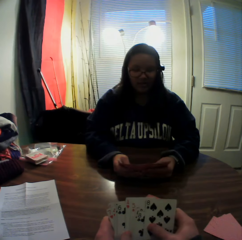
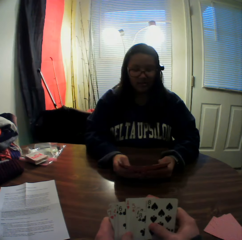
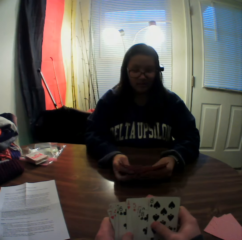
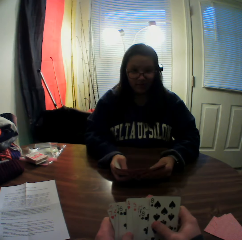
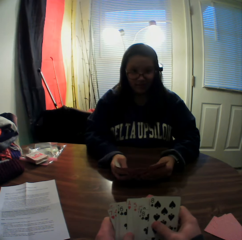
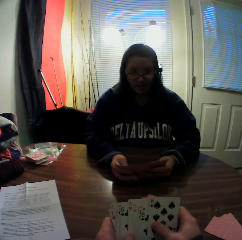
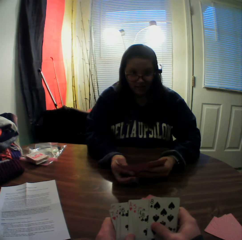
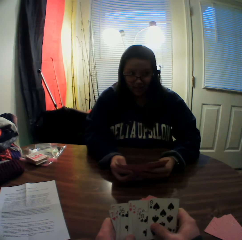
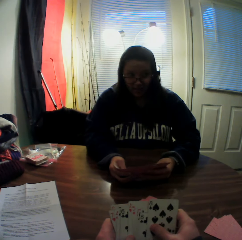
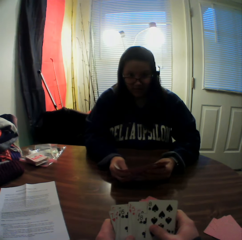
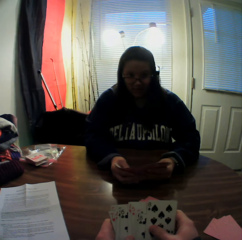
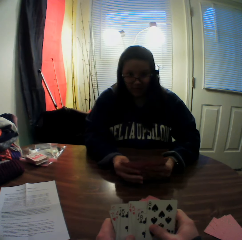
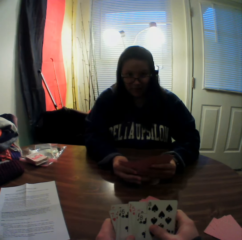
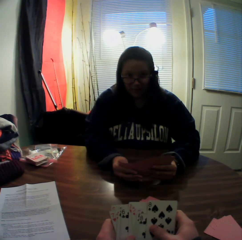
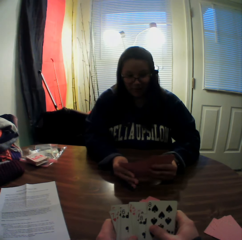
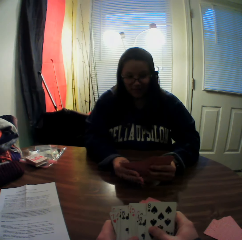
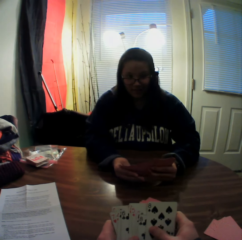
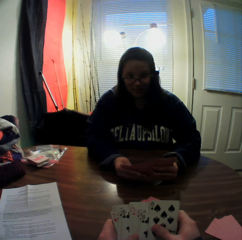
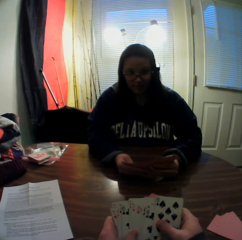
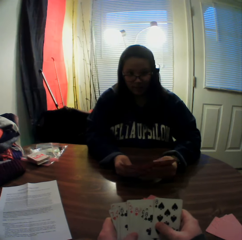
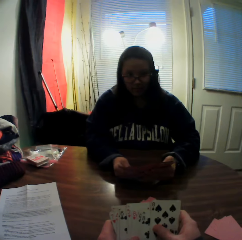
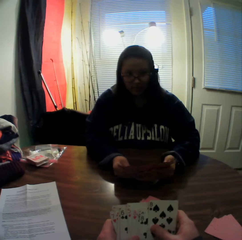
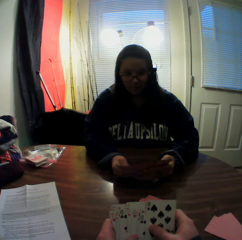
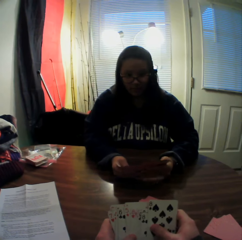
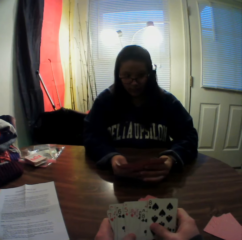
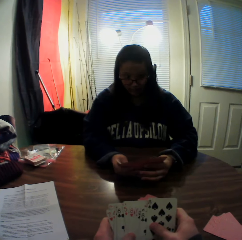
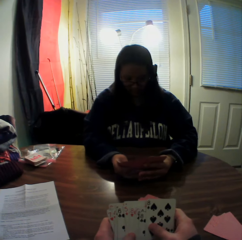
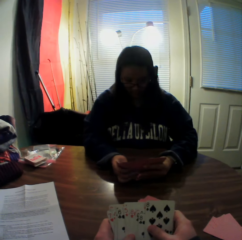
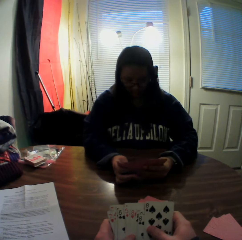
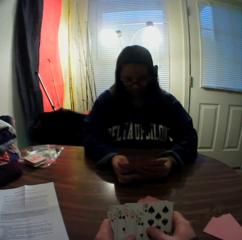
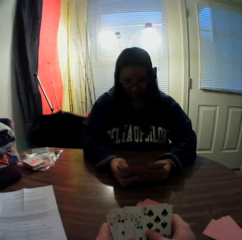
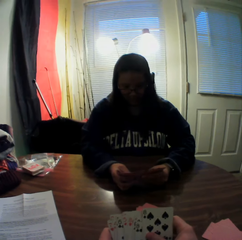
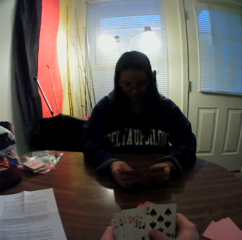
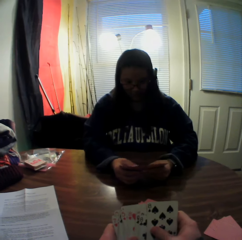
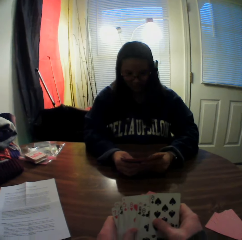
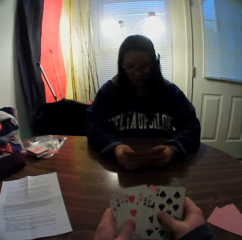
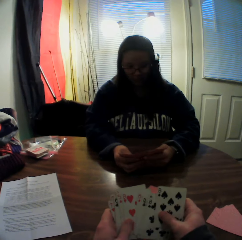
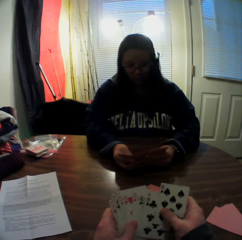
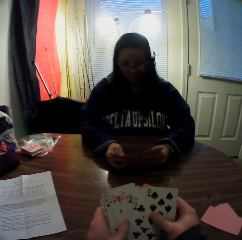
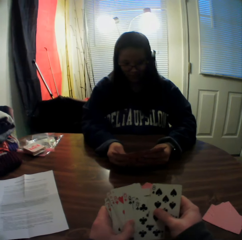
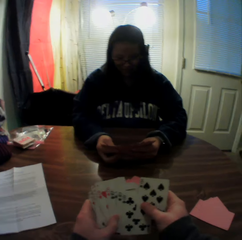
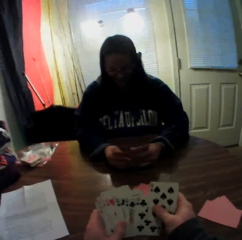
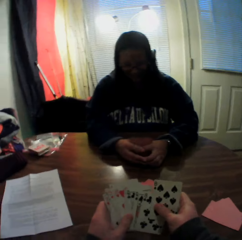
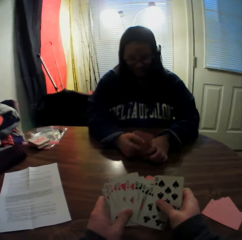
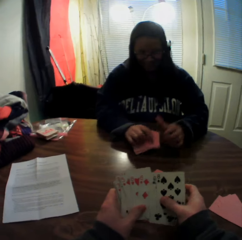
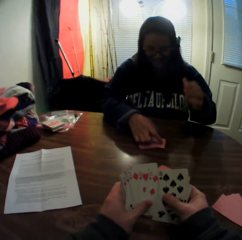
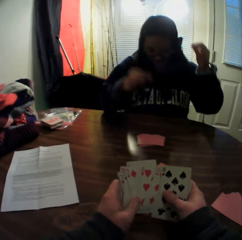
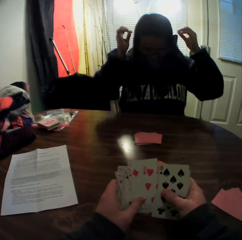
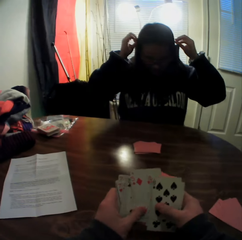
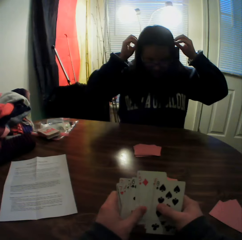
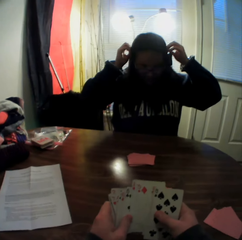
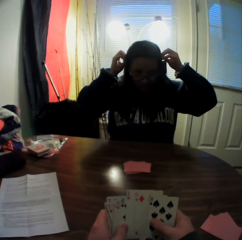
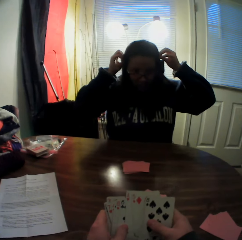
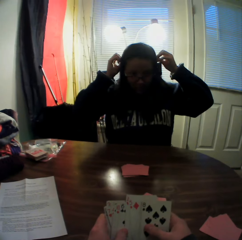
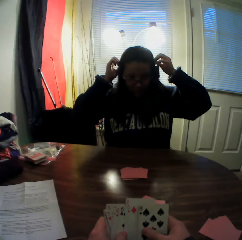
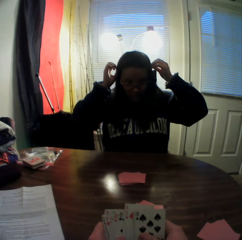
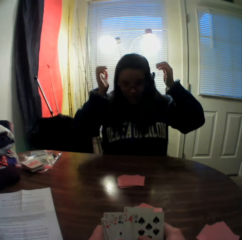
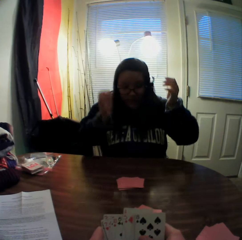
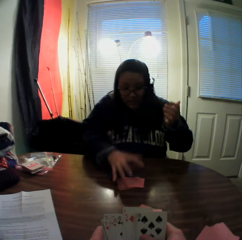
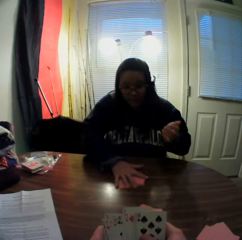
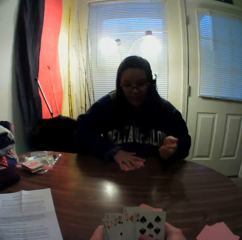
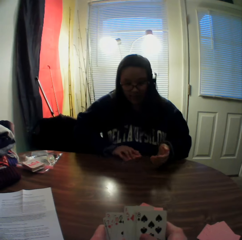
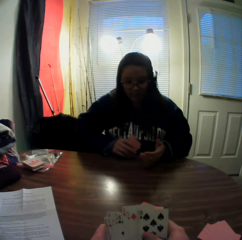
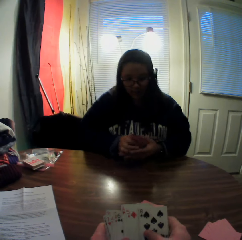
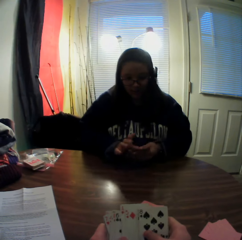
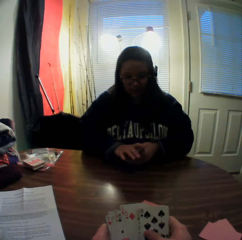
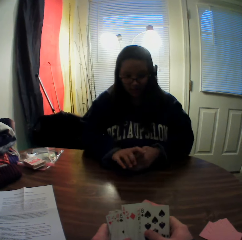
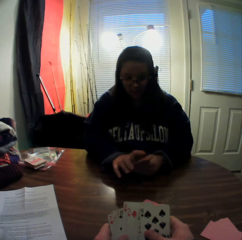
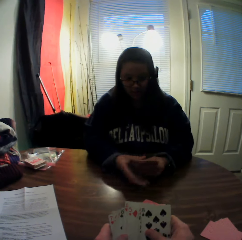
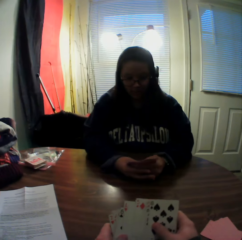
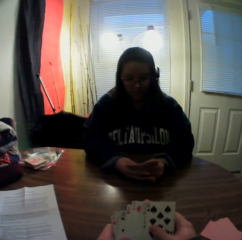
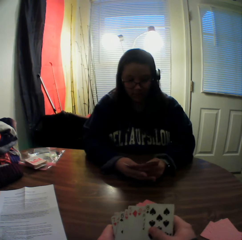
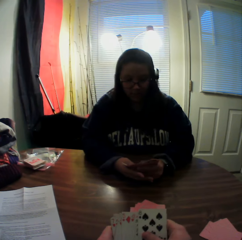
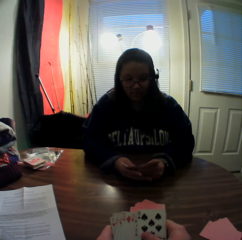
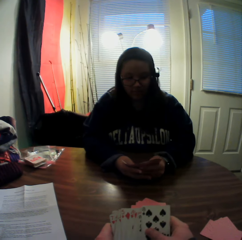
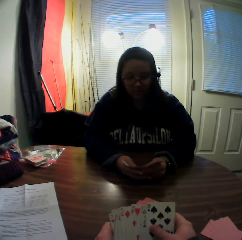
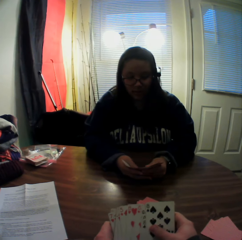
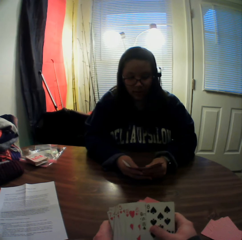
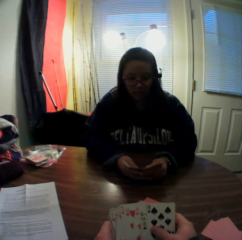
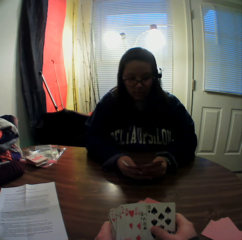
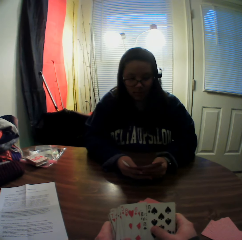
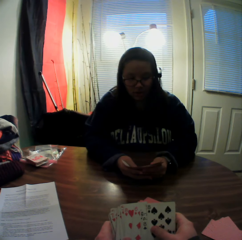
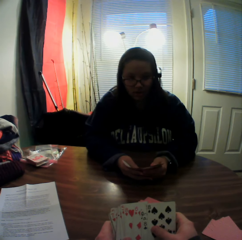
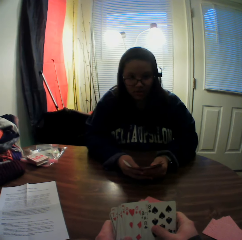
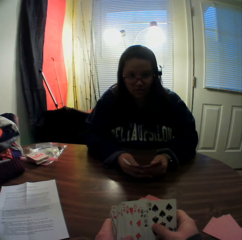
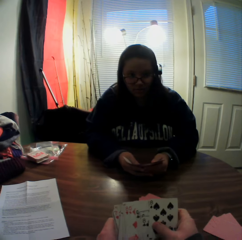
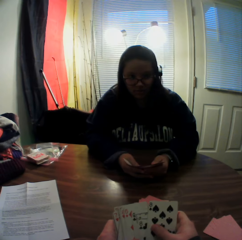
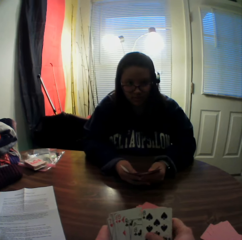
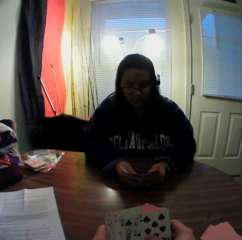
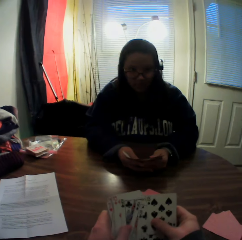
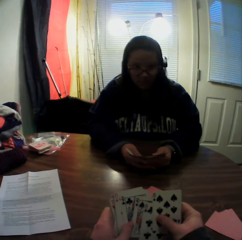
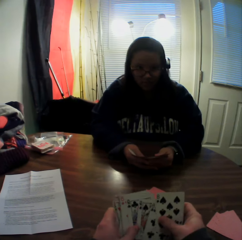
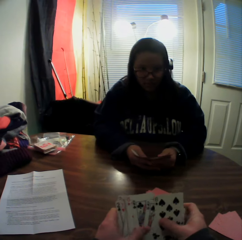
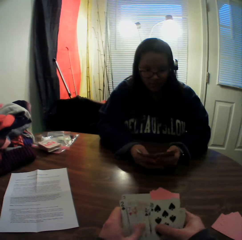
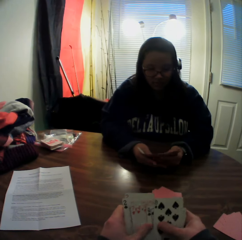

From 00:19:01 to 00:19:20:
A woman slides the cards. The camera wearer slides the cards. The woman slides the cards and drops the stack of cards in her hands onto the table. The woman raises her hands and adjusts the camera with both hands. The woman drops her hands and packs the stack of cards on the table with her right hand. The woman holds the cards in both hands and flips through the stack of cards in her hands. The camera wearer slides the cards. They hold the cards.

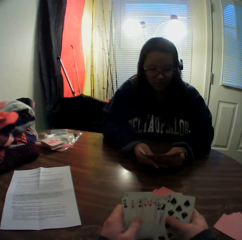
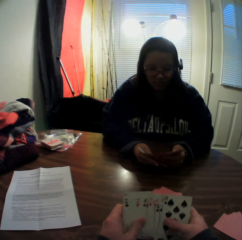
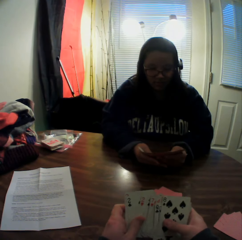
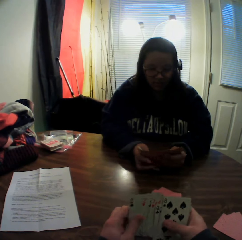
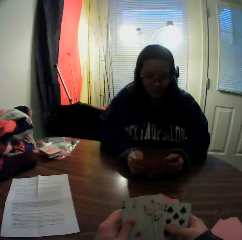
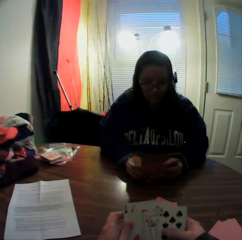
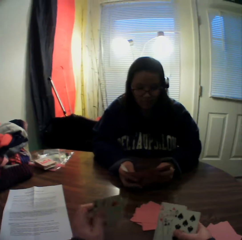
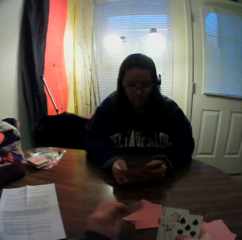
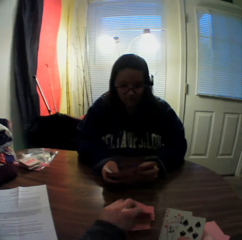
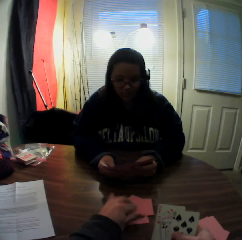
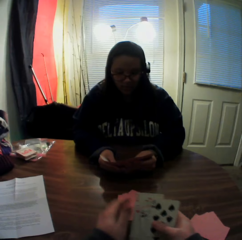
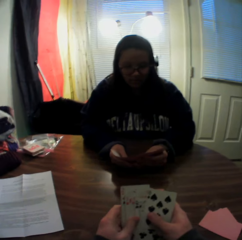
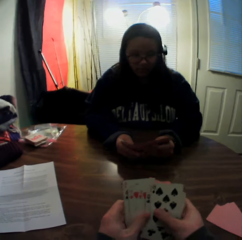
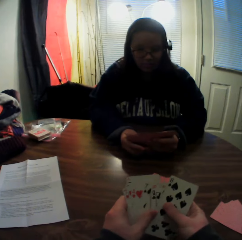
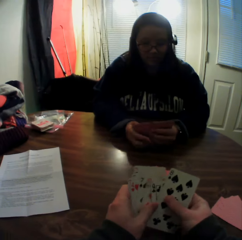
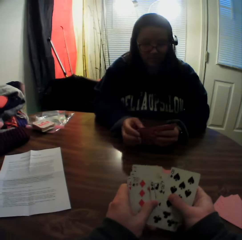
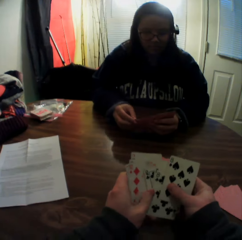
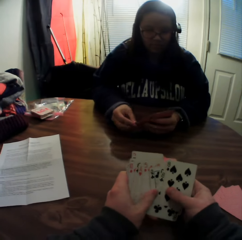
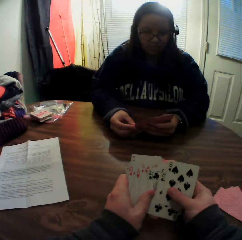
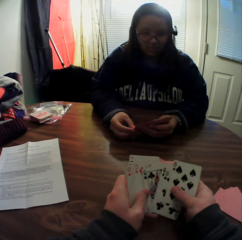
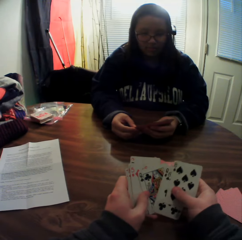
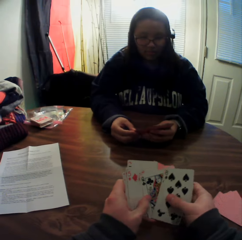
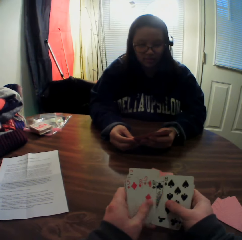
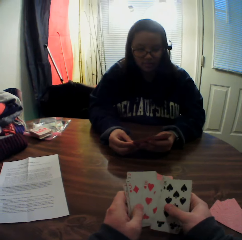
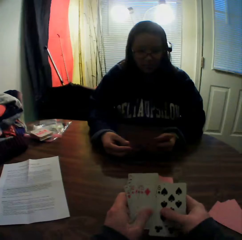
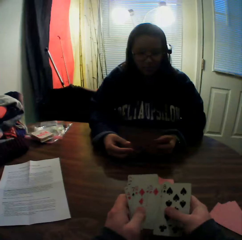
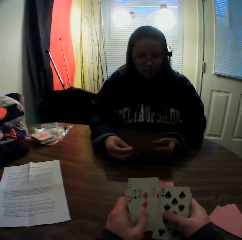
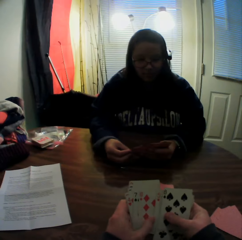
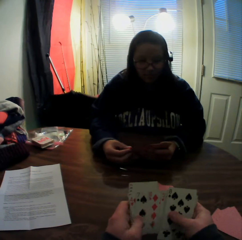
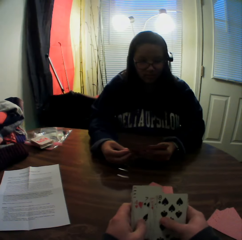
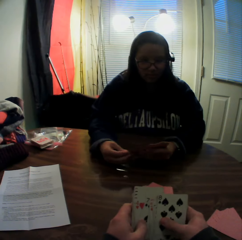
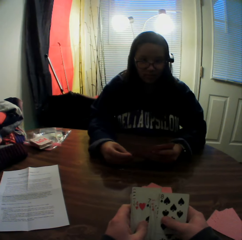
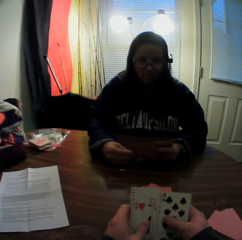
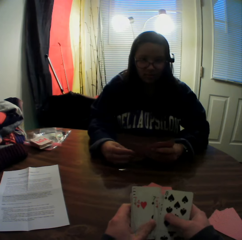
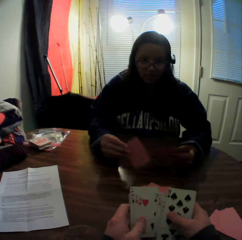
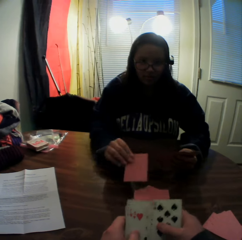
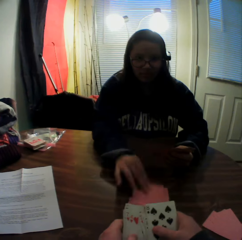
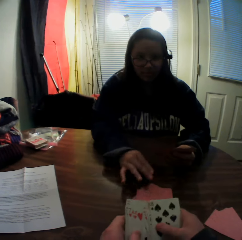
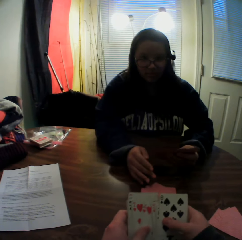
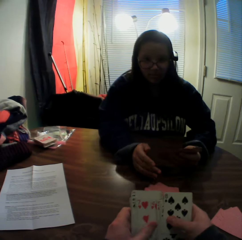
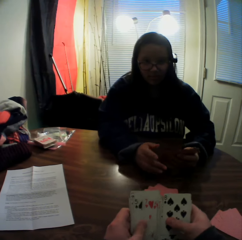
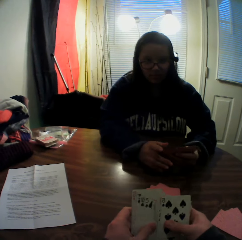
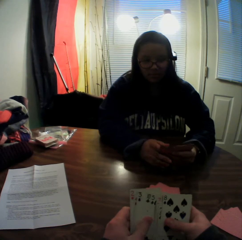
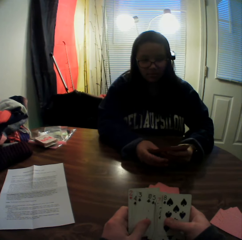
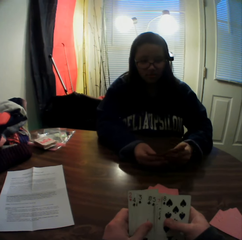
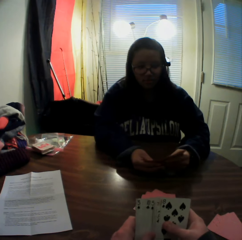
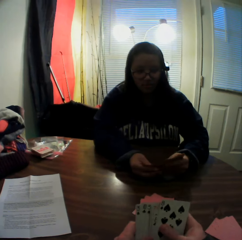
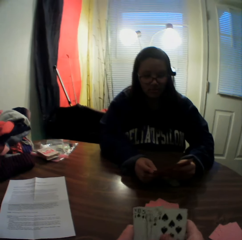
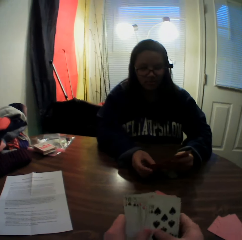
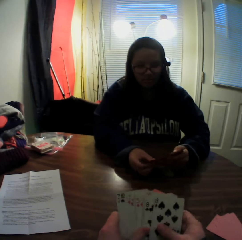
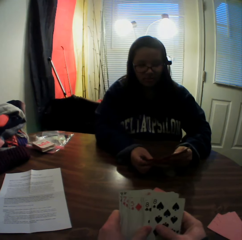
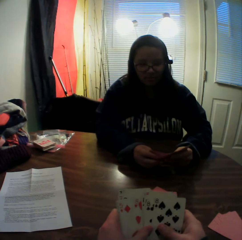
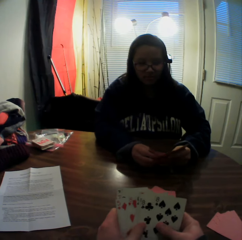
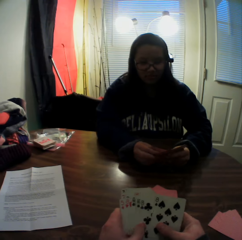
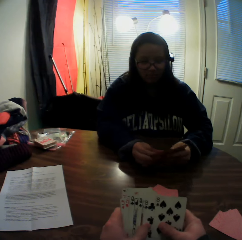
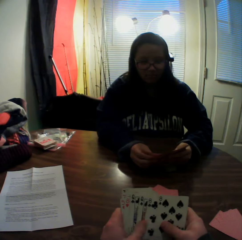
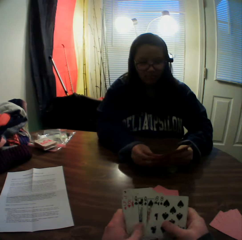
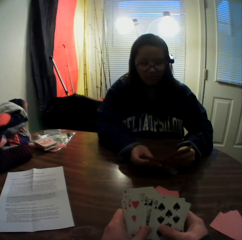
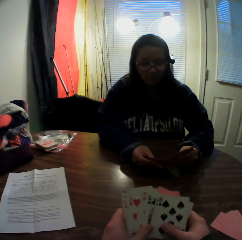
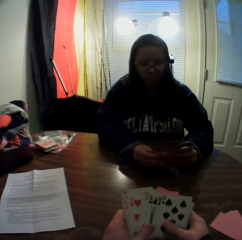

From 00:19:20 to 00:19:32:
The camera wearer slides the cards. He picks cards from the stack of cards in his hands with his left hand. He places the cards onto the table. He slides the cards. He flips through the stack of cards in his hands. A woman touches the cards and picks a card from the stack of cards in her hands with her right hand. The woman places the card onto the table. The camera wearer slides the cards.
